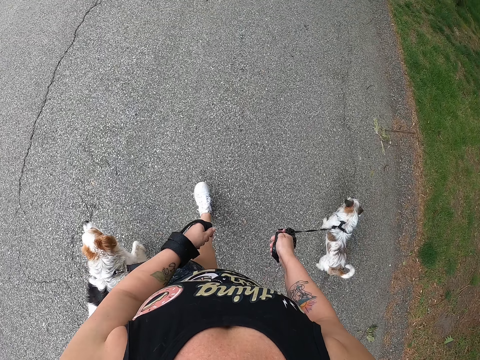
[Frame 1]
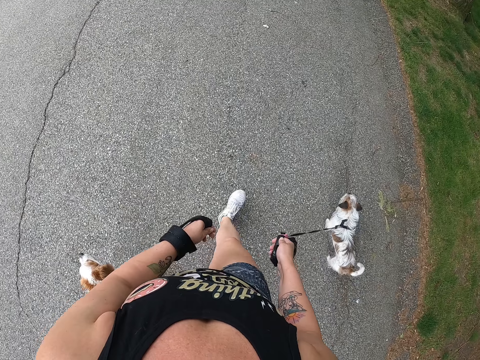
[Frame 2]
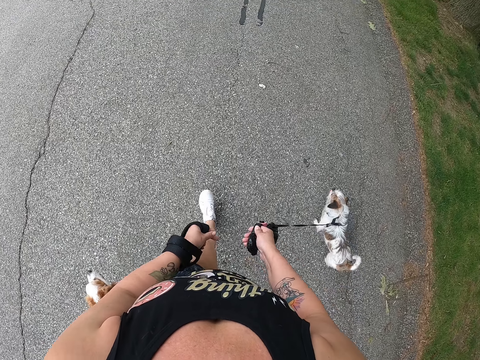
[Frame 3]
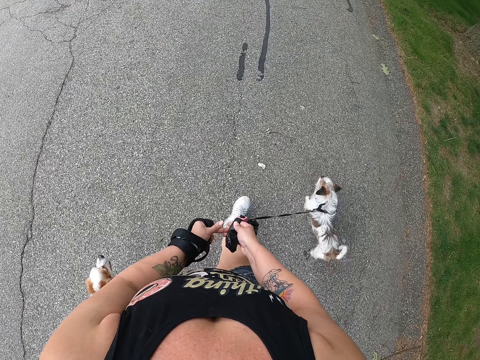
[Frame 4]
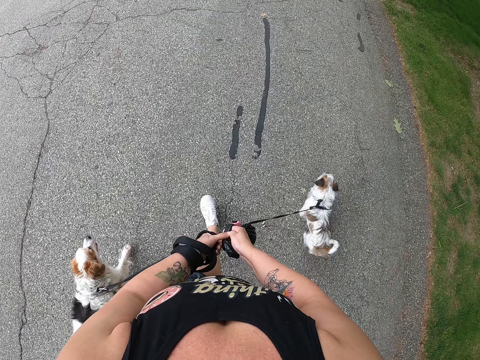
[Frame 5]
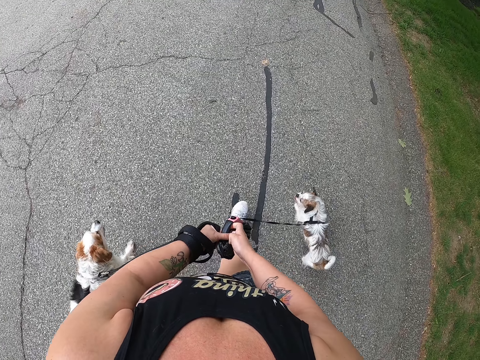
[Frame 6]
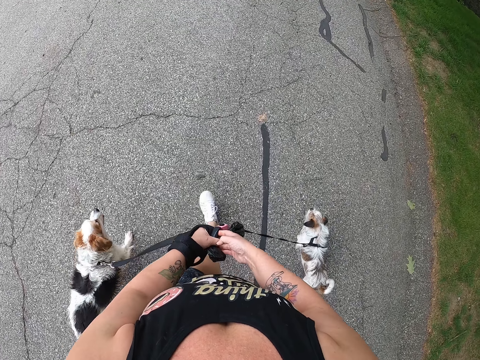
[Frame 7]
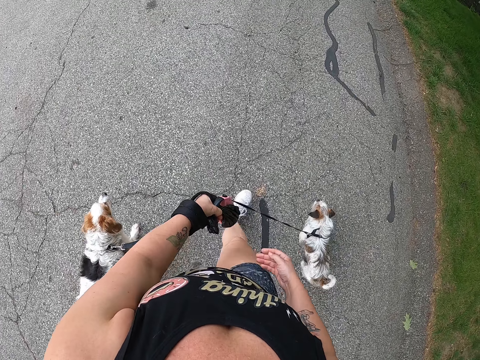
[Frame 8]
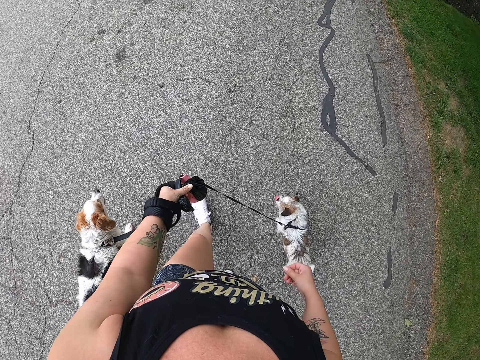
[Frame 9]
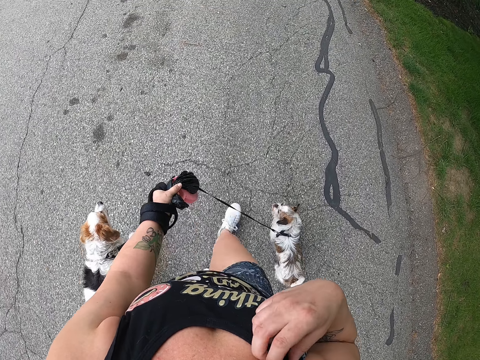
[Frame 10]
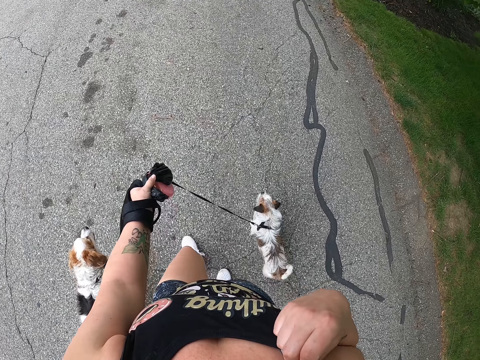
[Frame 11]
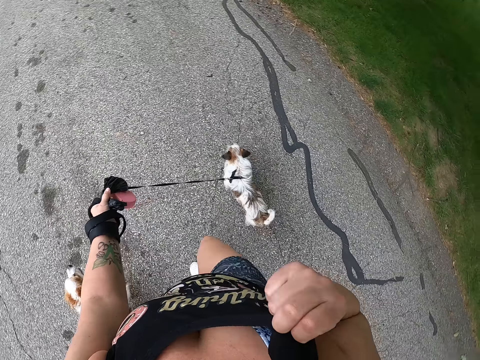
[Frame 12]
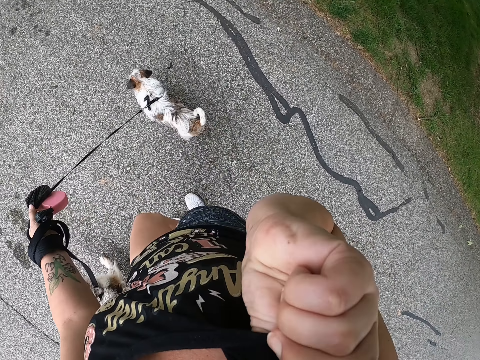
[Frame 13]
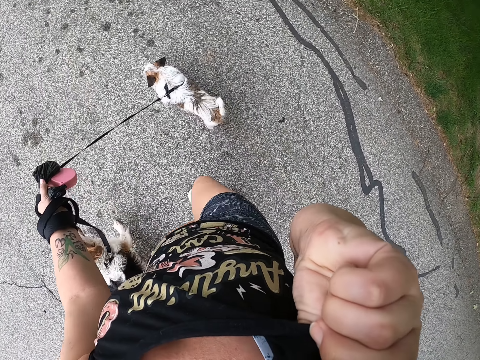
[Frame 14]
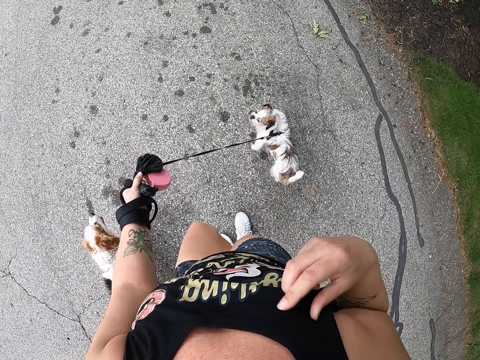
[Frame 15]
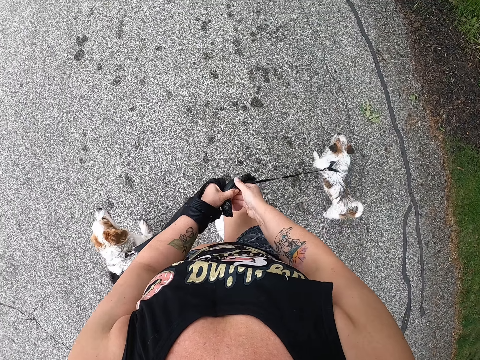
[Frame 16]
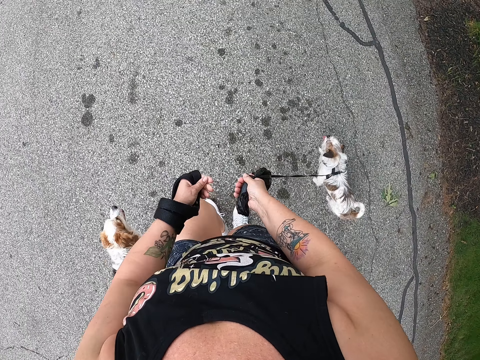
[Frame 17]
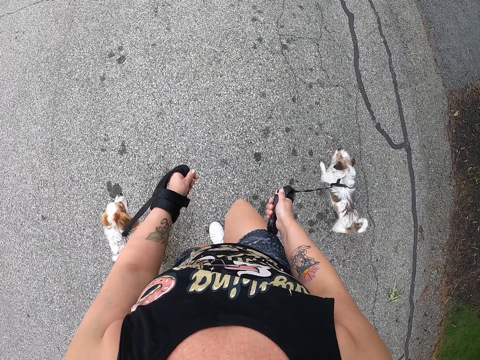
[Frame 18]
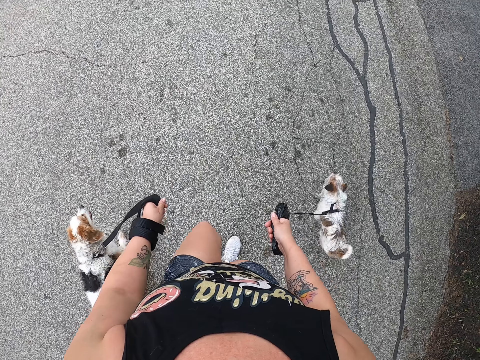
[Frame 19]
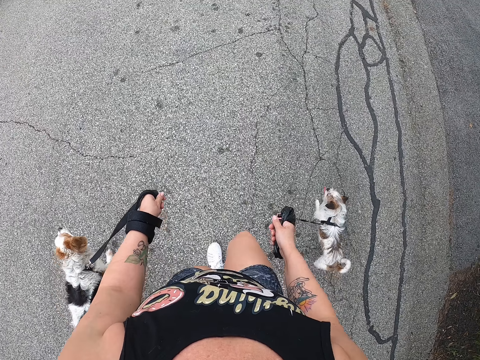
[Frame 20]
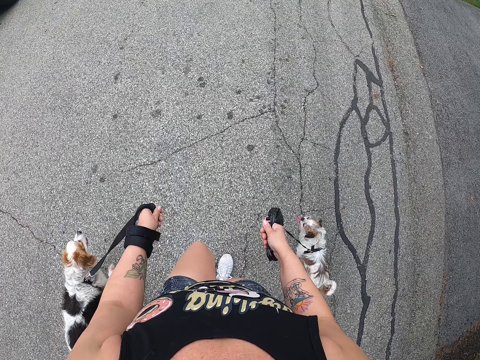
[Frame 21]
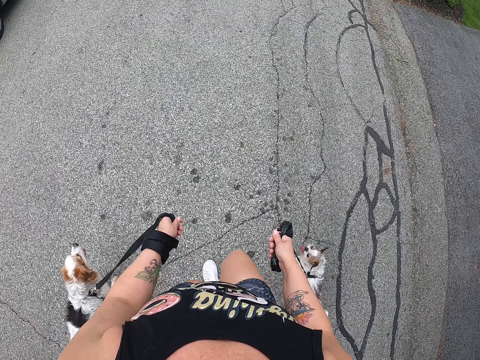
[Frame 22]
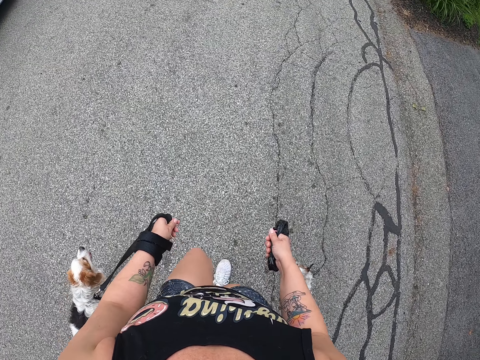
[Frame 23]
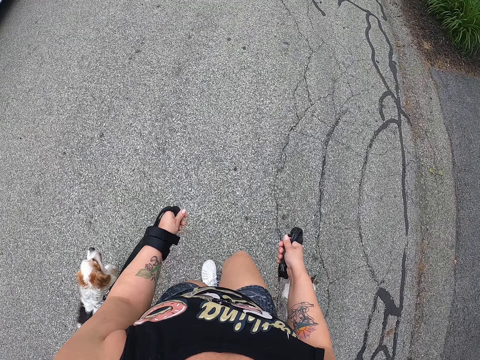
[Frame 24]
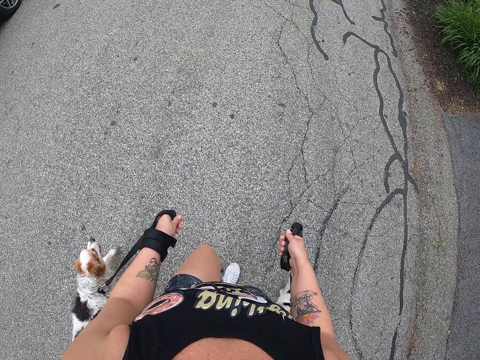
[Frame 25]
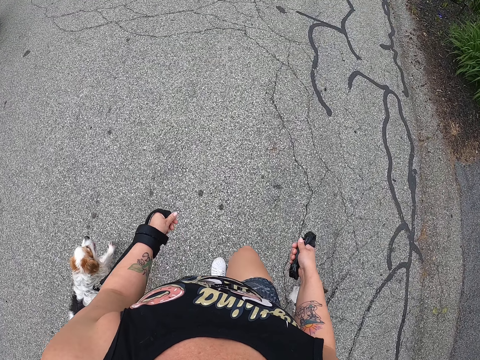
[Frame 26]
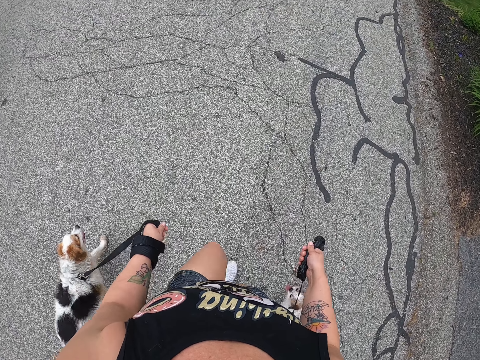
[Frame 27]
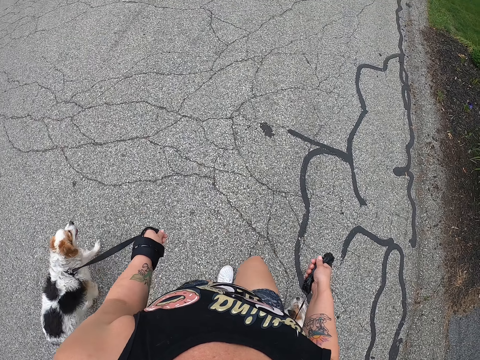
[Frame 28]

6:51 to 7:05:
The camera wearer takes the dog leash with her left hand. She moves the dog leash in her right hand to the left hand. She adjusts her top. She does something. She takes the dog leash with her right hand.

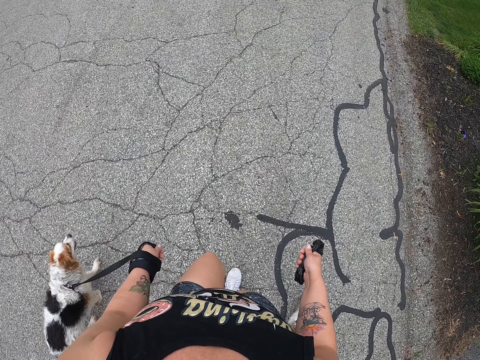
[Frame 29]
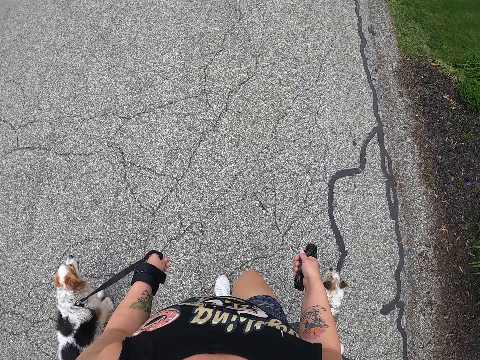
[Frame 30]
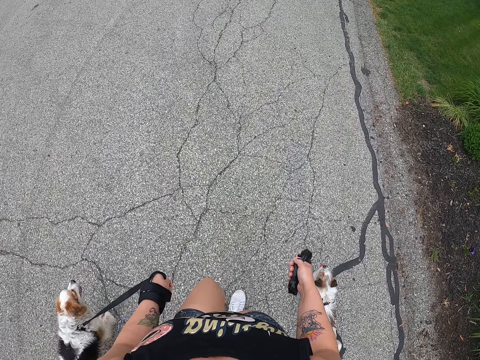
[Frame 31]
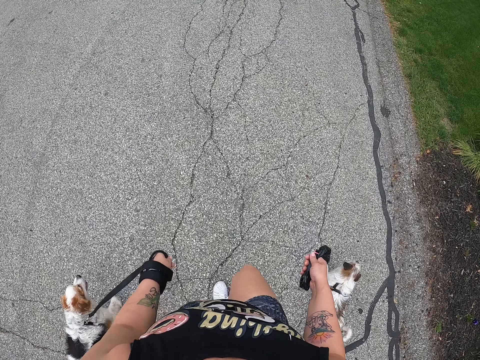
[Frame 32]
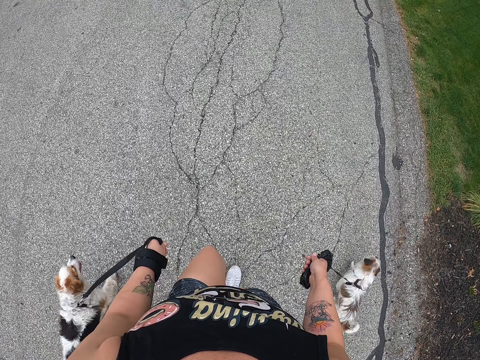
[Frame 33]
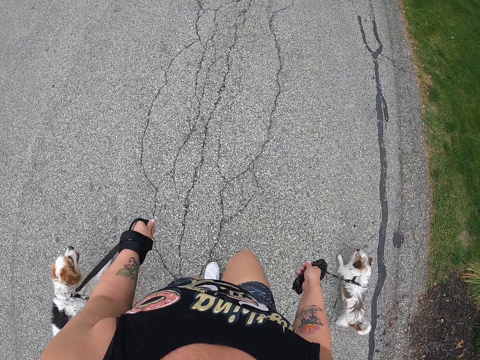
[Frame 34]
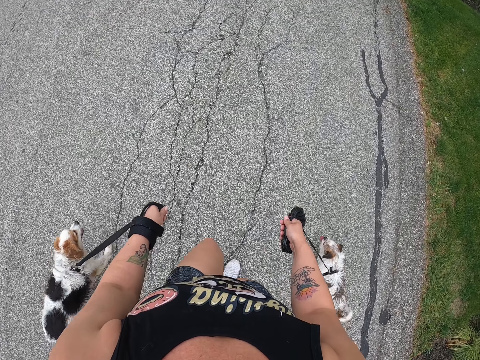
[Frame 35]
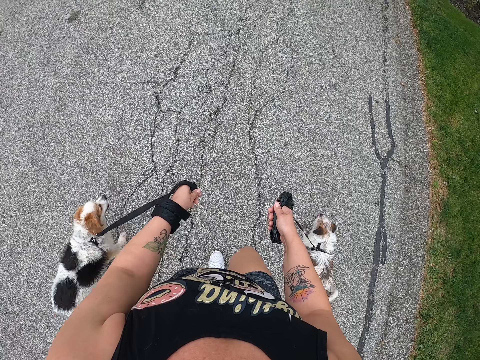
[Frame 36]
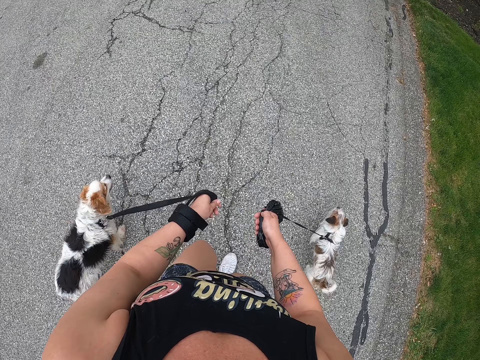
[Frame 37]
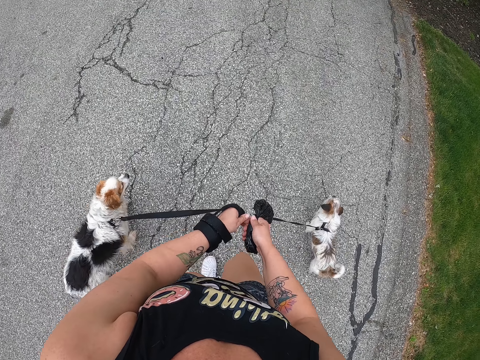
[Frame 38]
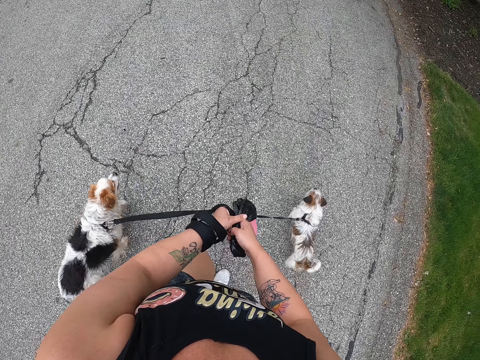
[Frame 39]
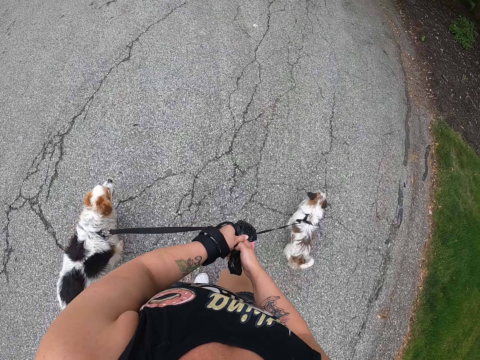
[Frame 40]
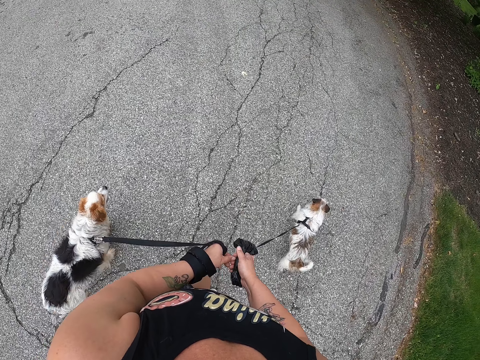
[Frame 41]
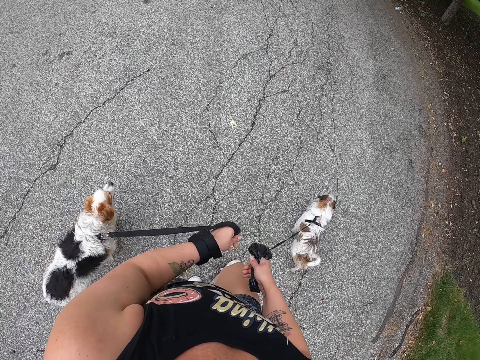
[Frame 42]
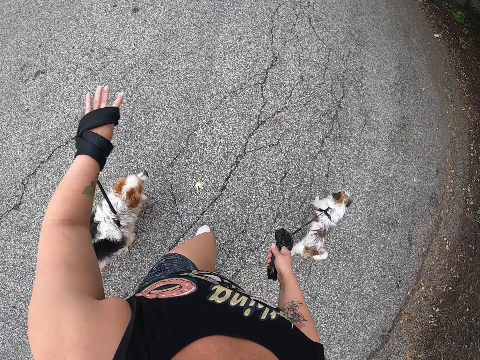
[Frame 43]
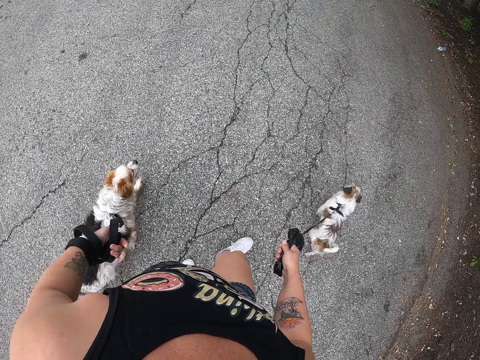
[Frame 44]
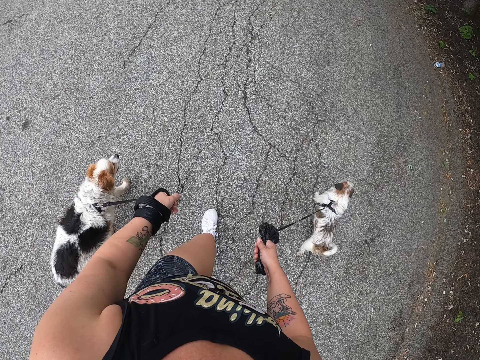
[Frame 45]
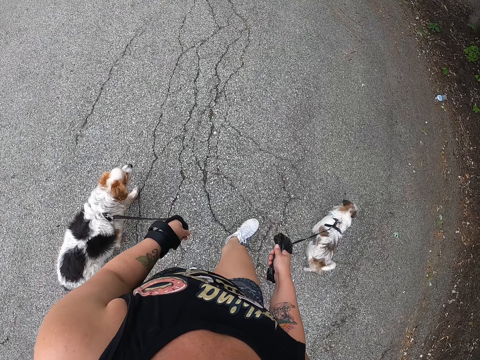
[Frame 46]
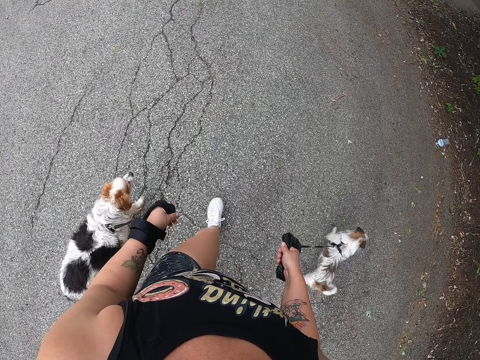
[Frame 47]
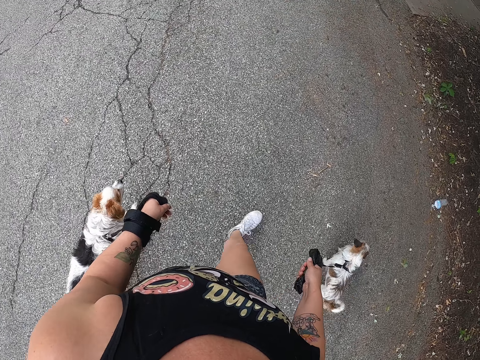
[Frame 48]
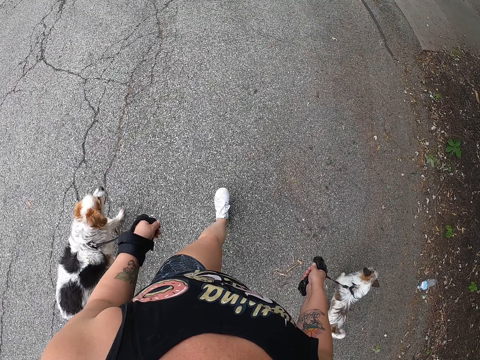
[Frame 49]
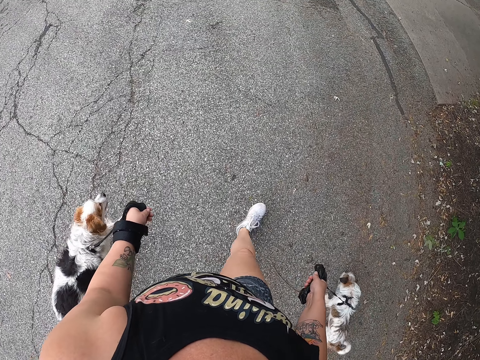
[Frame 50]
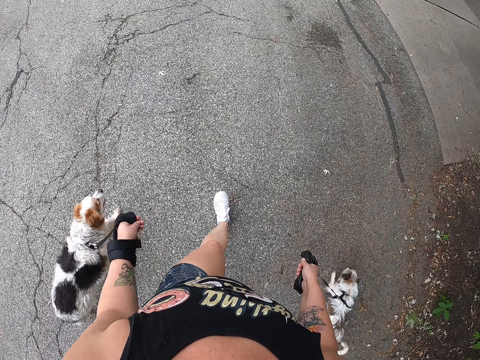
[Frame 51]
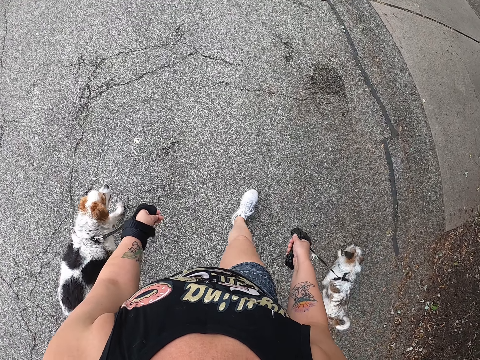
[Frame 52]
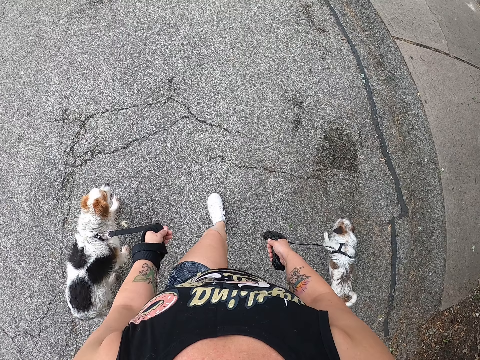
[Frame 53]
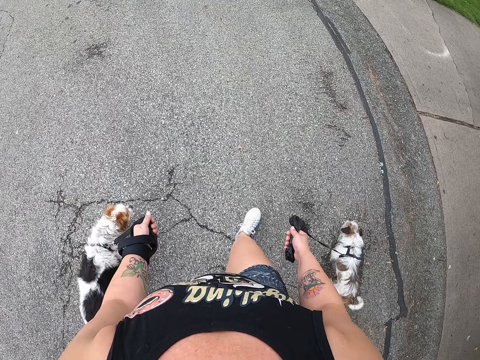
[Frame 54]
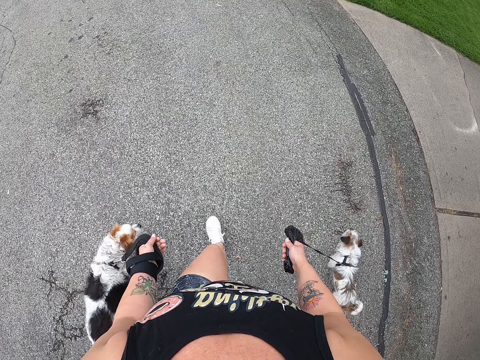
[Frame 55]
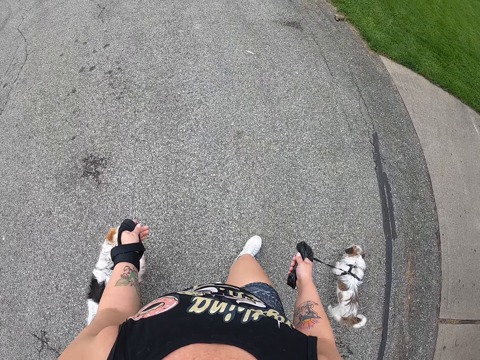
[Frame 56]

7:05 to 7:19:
The camera wearer touches the dog leash with her left hand. She rolls her left hand around the dog leash. She walks with her dogs.
